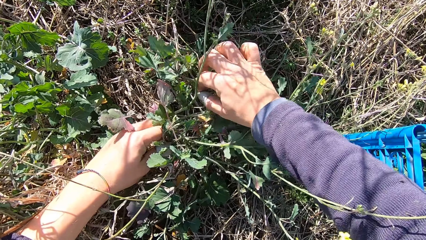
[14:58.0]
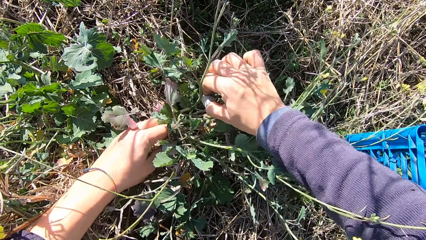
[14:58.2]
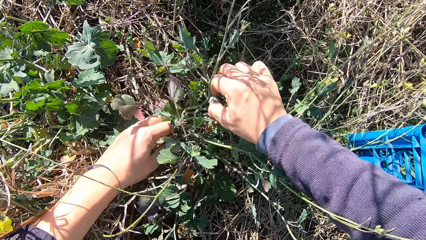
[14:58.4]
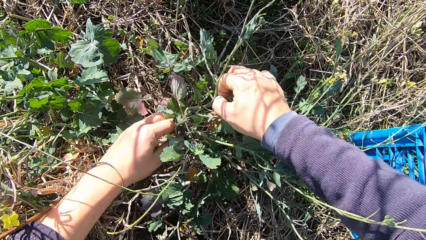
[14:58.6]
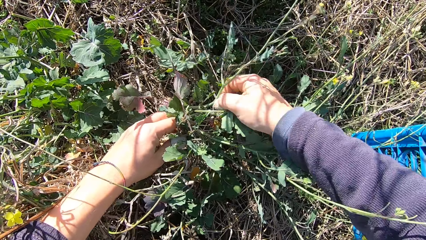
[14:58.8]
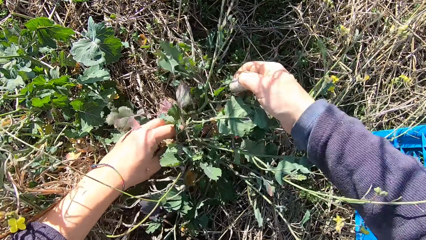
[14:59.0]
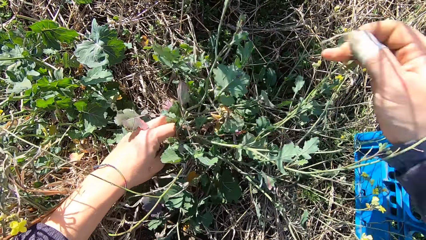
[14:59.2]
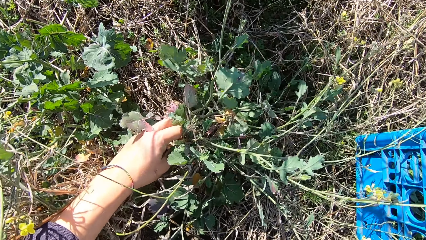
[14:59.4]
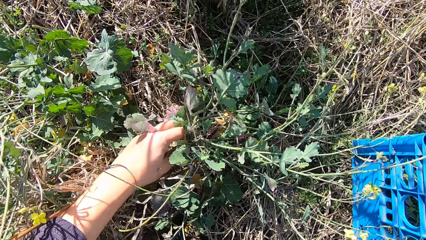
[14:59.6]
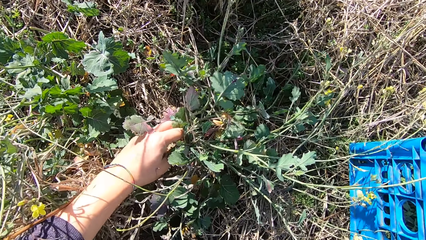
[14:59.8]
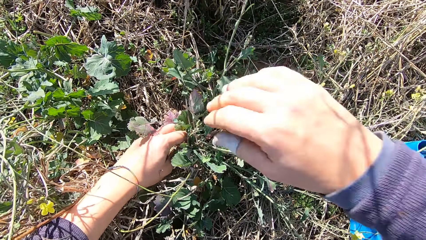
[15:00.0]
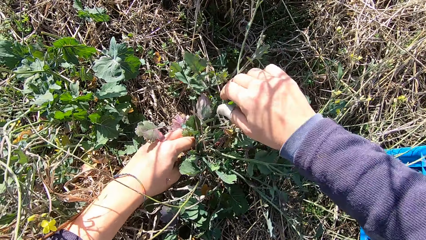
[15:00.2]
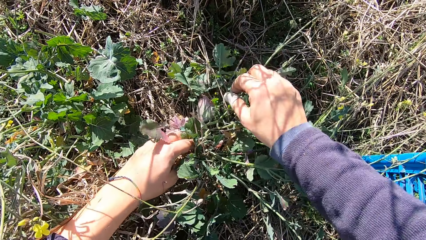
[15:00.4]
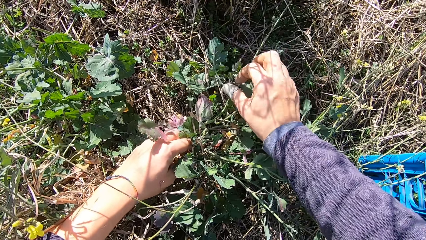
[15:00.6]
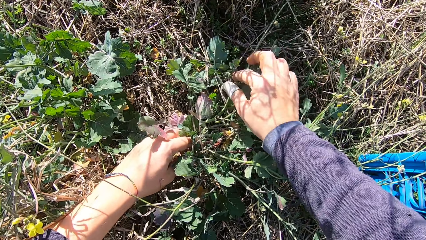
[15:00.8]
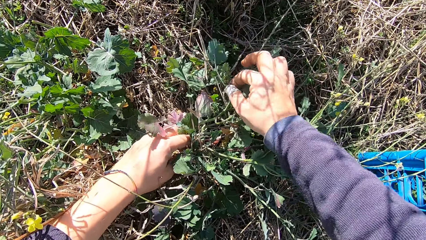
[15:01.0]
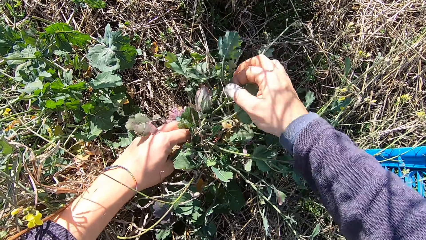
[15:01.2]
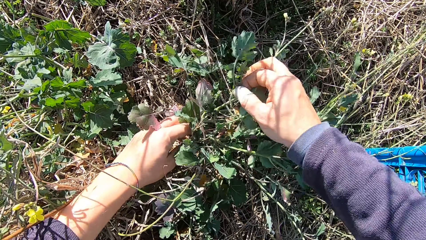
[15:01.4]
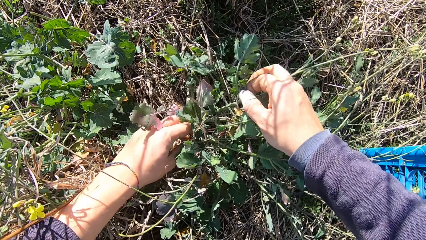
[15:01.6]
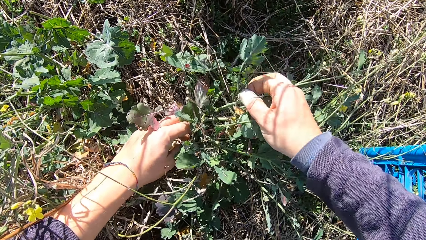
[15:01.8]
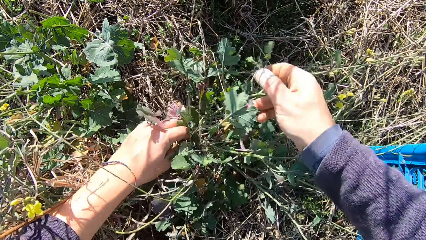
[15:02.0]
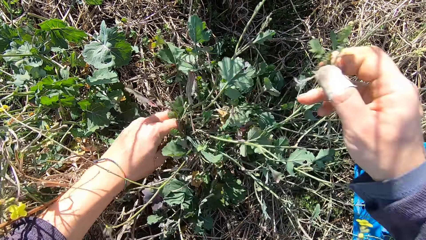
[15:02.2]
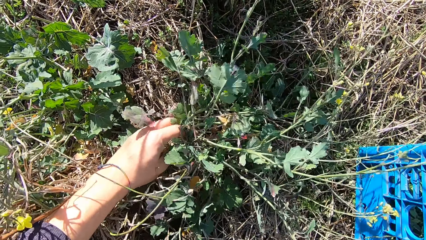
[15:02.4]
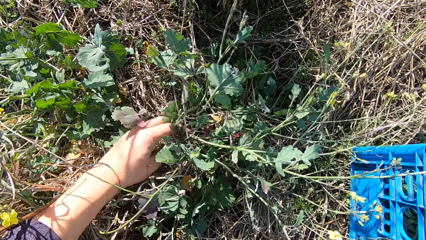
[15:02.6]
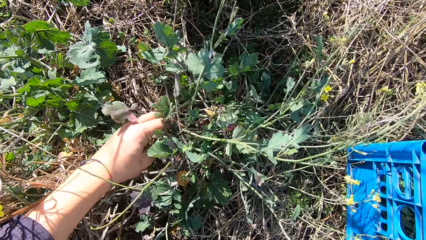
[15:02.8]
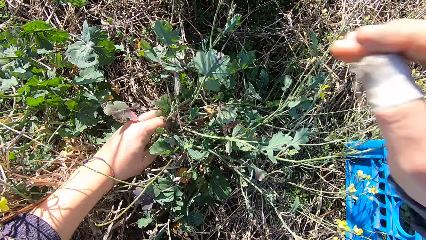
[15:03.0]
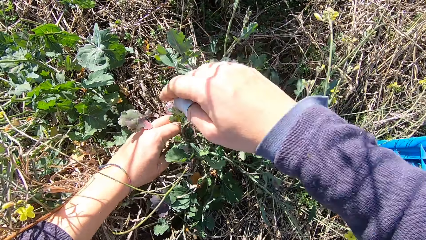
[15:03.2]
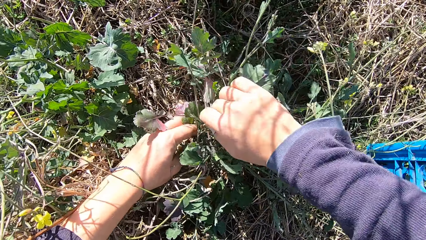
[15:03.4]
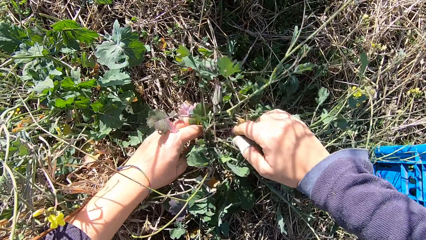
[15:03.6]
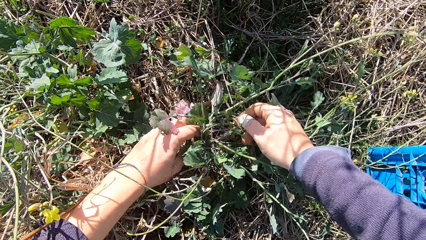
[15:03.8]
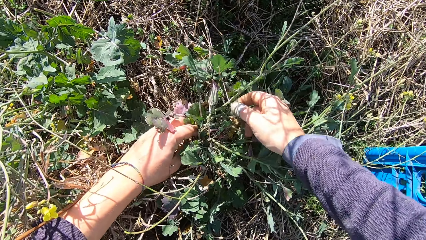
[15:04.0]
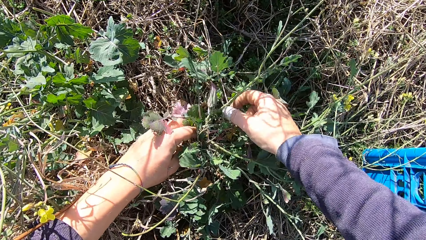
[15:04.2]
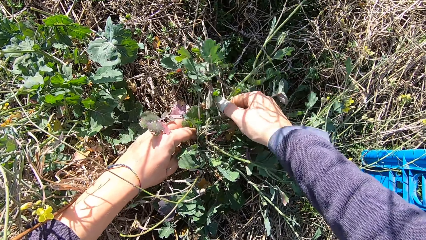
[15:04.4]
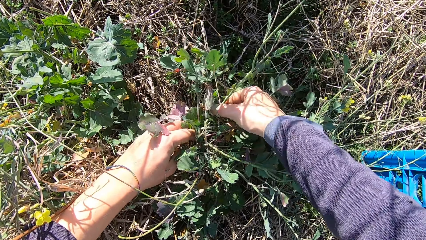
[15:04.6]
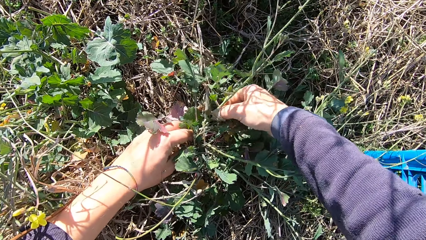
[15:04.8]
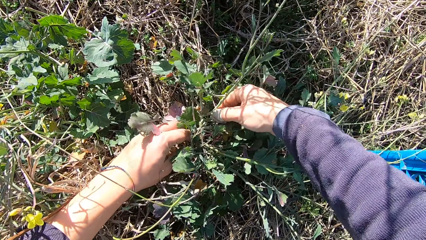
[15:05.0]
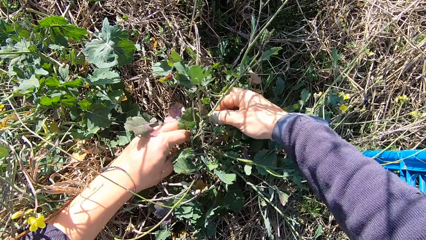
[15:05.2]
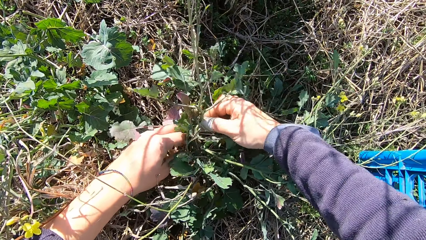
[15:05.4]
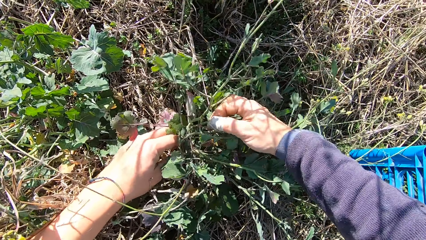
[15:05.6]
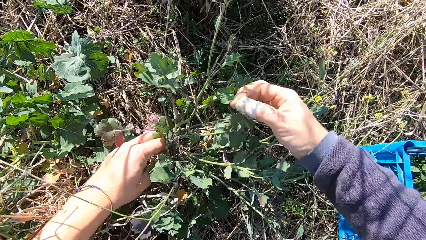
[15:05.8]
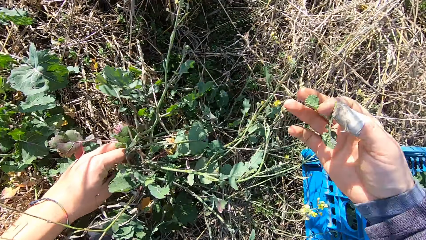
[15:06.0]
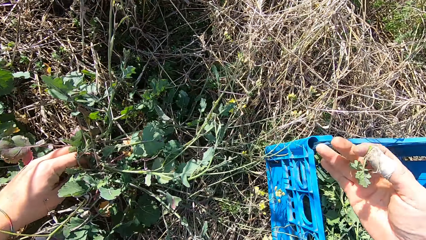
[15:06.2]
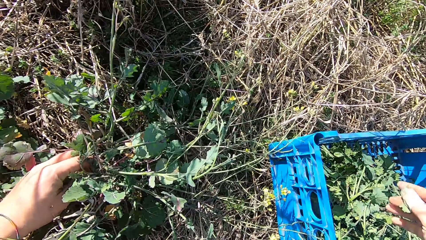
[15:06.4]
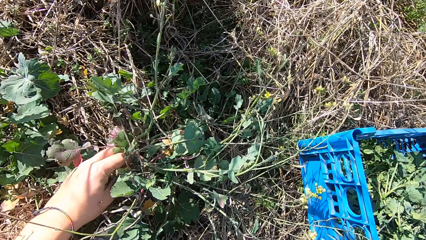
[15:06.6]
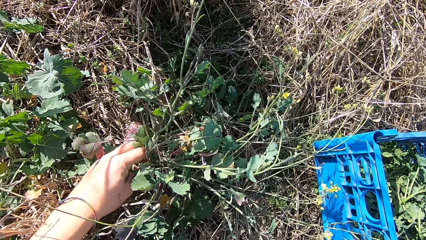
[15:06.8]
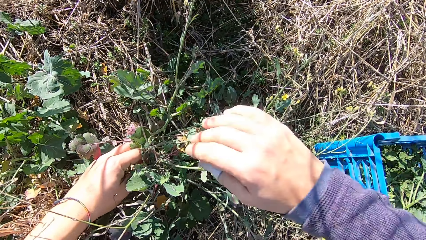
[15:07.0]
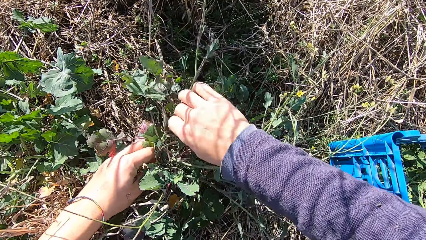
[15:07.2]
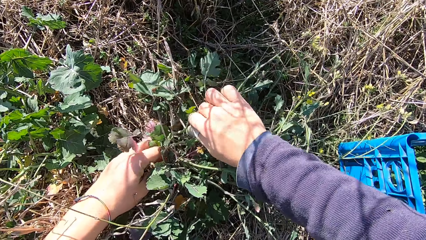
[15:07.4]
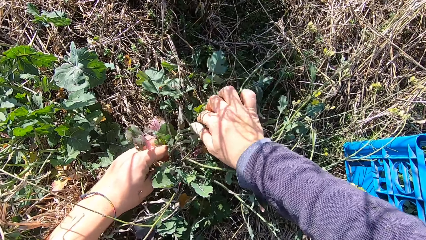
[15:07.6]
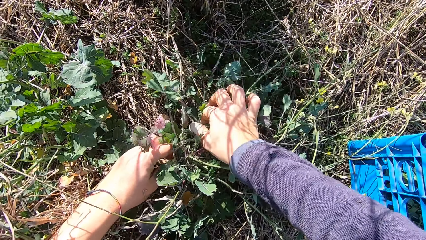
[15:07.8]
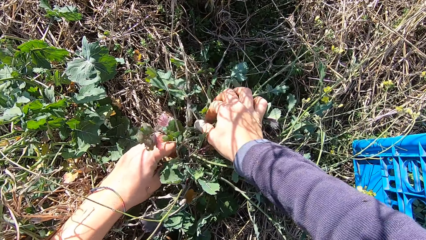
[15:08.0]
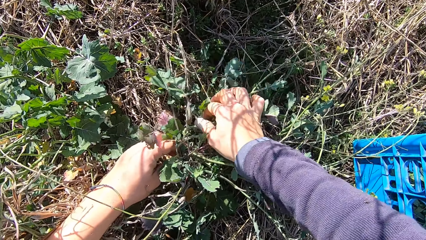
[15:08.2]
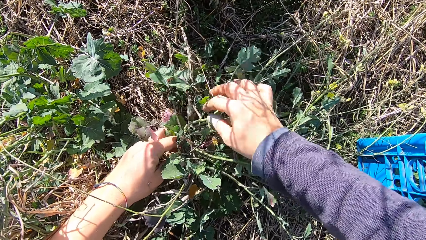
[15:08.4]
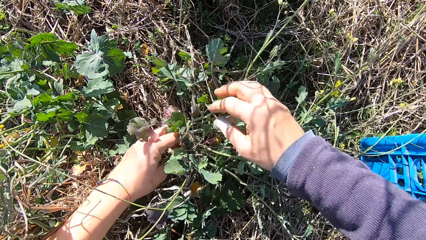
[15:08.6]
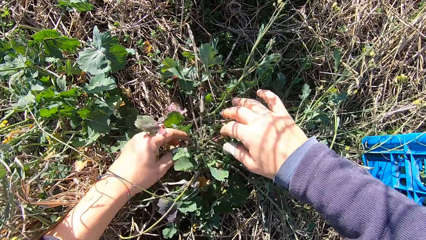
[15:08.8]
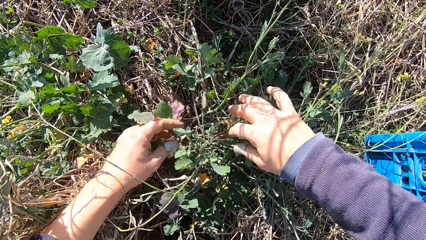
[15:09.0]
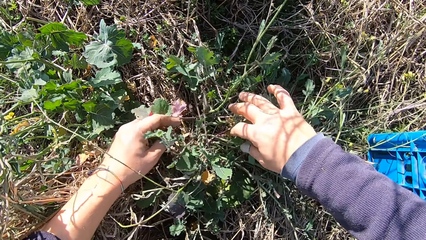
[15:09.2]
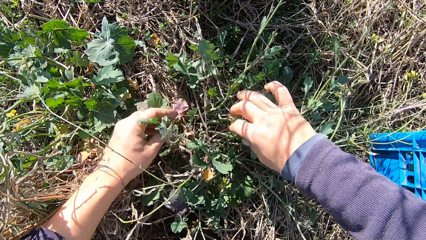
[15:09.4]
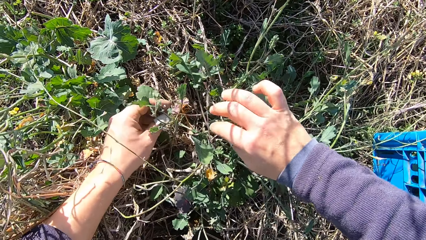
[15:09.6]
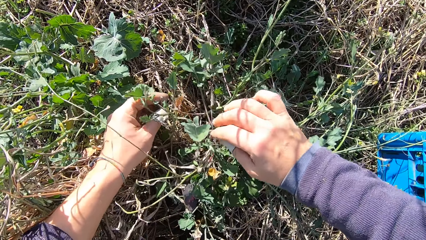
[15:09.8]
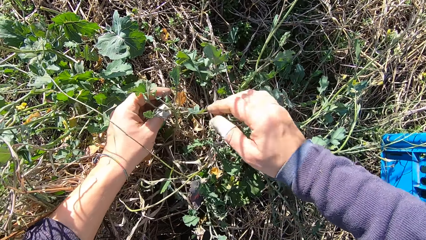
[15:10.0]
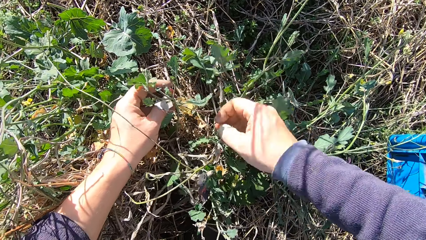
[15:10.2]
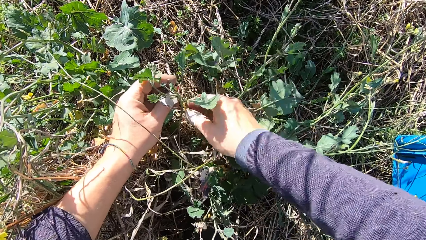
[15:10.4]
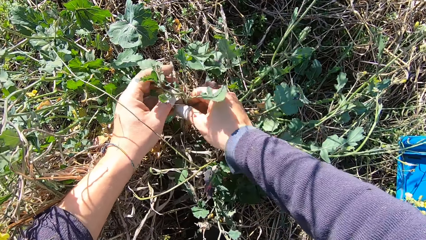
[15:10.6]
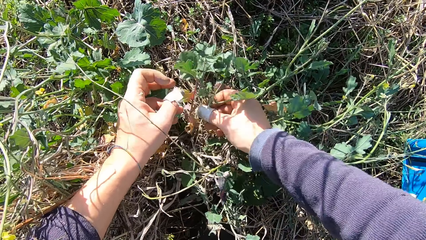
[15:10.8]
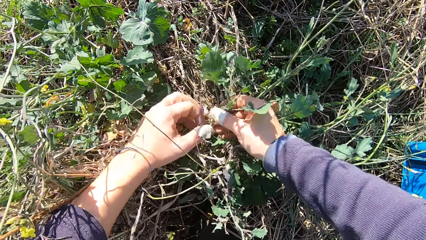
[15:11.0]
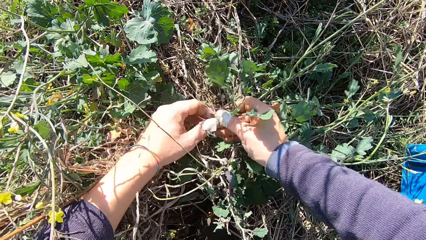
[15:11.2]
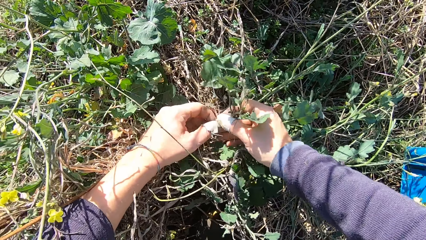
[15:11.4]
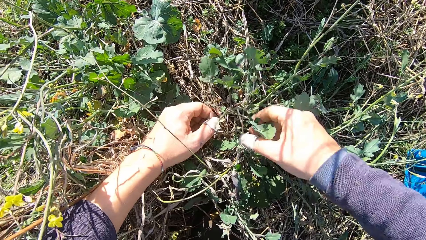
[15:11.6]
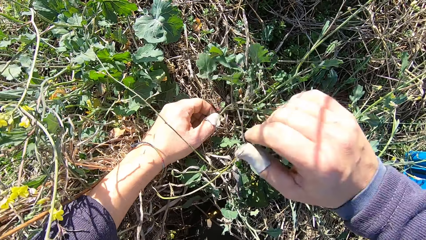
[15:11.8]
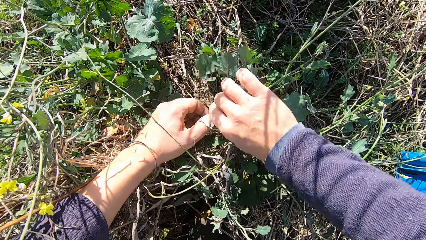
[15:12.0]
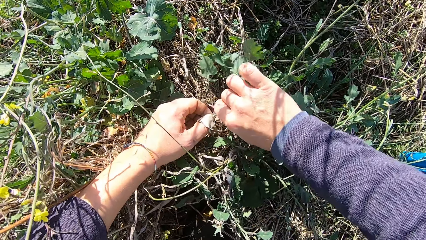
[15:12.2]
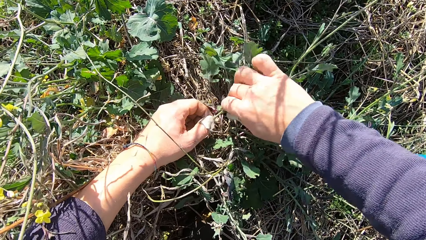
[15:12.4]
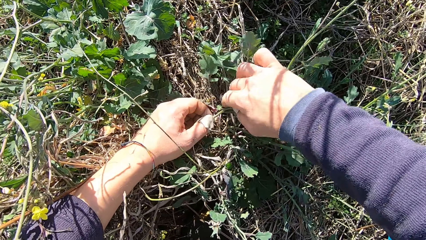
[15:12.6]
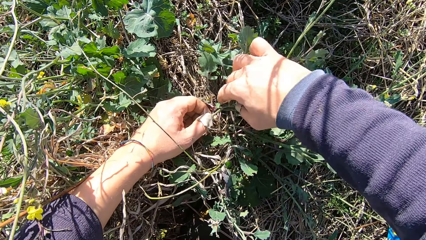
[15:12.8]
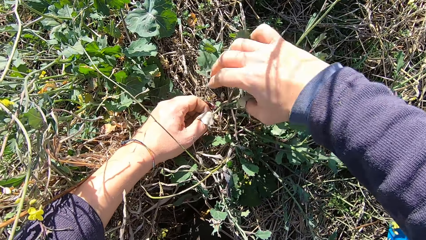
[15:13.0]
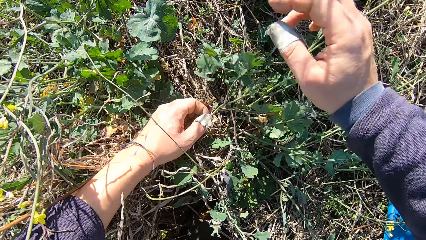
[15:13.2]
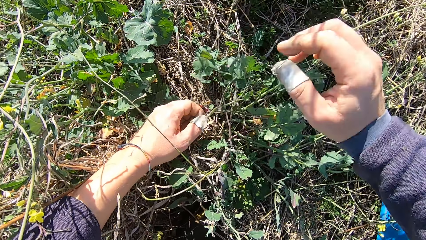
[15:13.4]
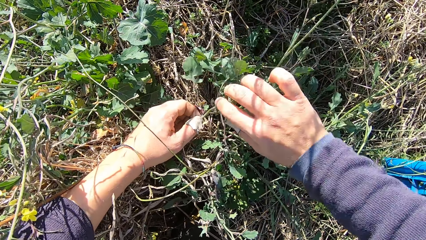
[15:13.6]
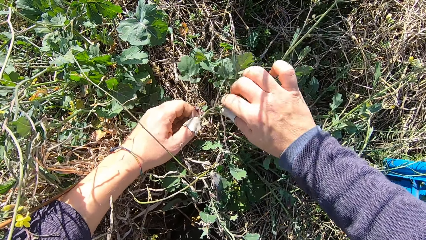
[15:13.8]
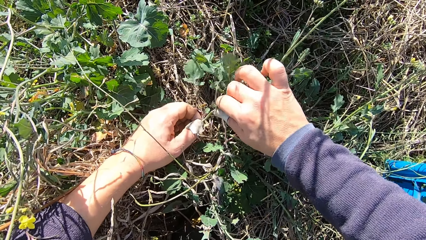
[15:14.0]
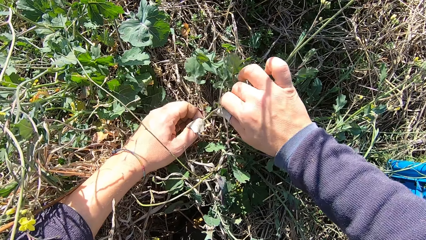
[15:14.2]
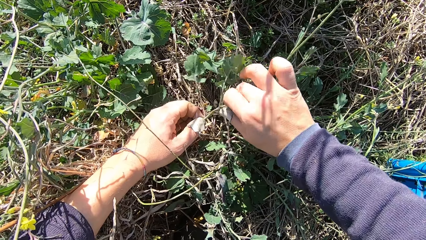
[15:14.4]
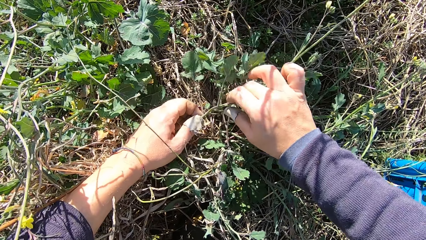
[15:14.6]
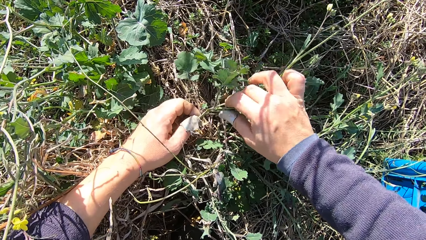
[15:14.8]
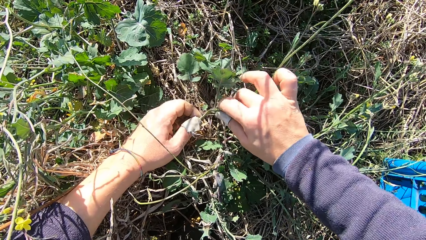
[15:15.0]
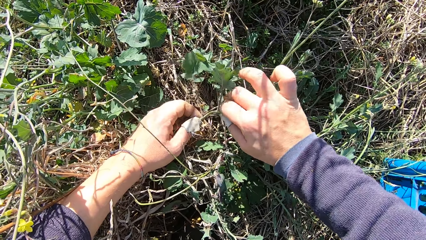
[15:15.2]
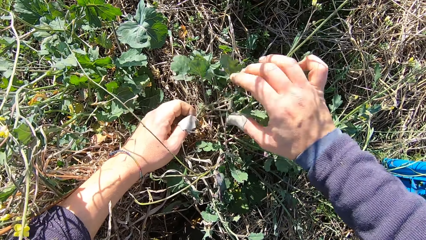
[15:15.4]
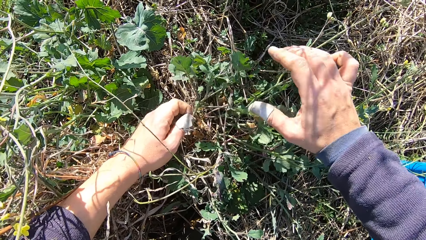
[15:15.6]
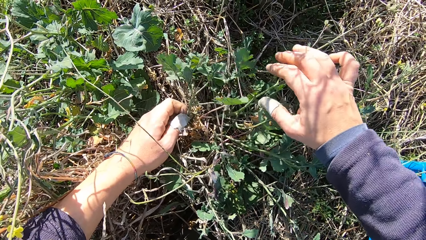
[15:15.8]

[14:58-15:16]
The camera wearer cuts a stem from the plant with his hand. He drops the stem in the basket. He cuts a stem from the plant with his hand. He drops the stem in the basket. He cuts a stem from the plant with his hand. He drops the stem in the basket. He examines the plant.
